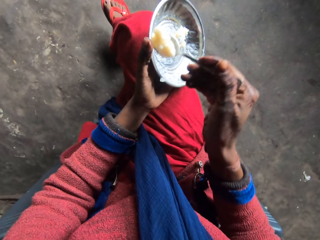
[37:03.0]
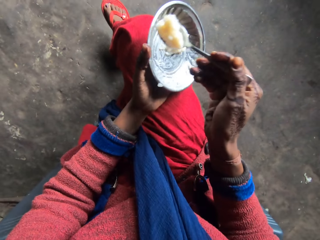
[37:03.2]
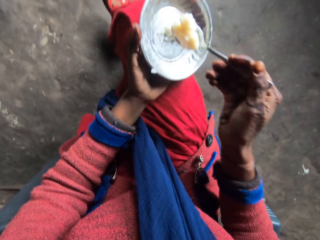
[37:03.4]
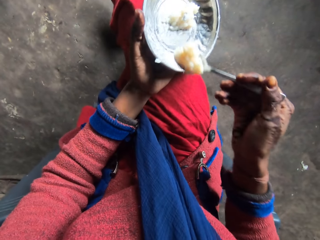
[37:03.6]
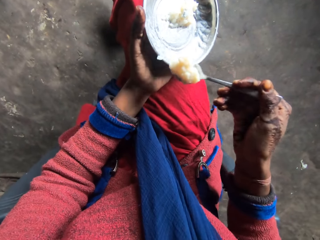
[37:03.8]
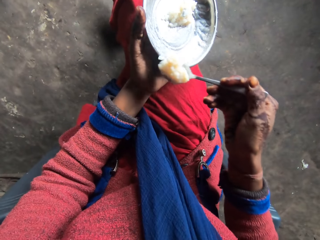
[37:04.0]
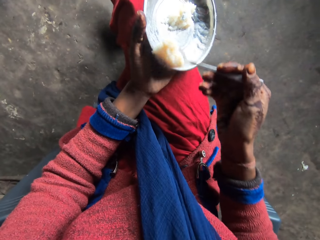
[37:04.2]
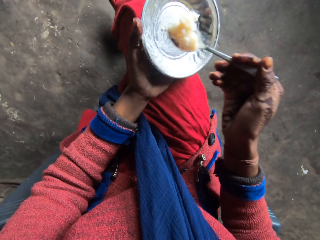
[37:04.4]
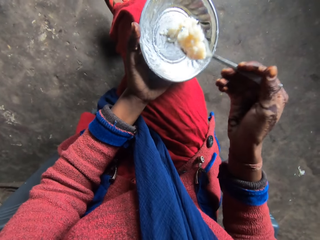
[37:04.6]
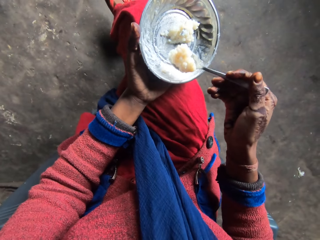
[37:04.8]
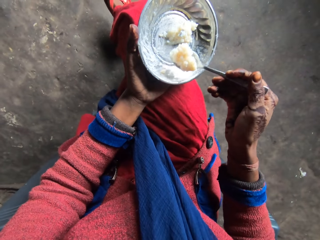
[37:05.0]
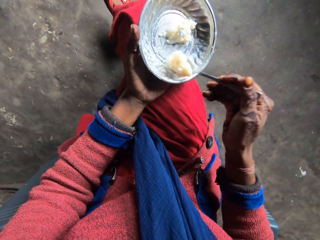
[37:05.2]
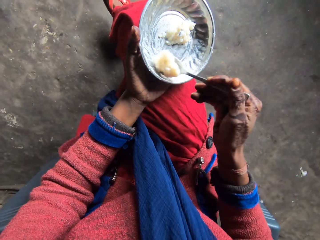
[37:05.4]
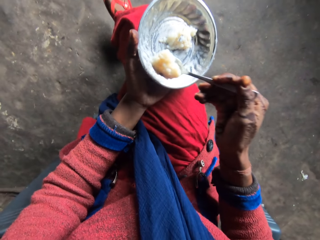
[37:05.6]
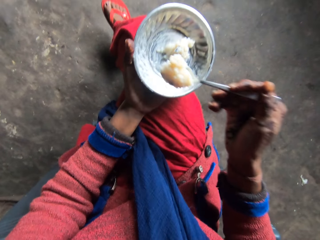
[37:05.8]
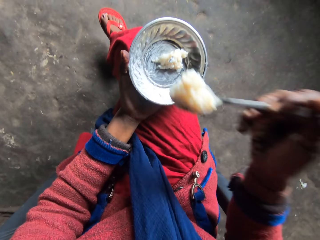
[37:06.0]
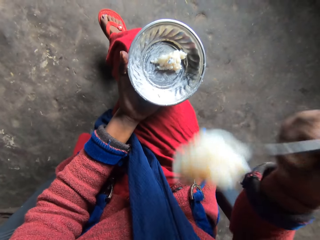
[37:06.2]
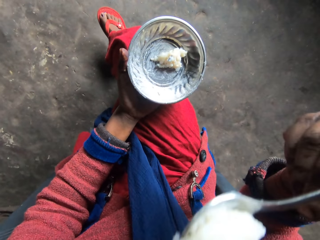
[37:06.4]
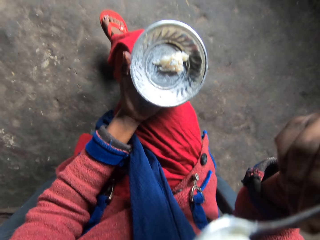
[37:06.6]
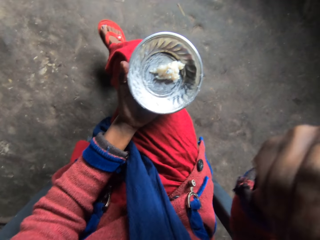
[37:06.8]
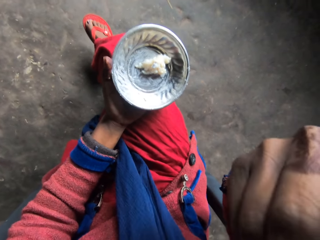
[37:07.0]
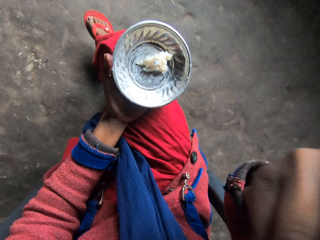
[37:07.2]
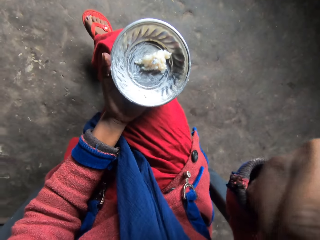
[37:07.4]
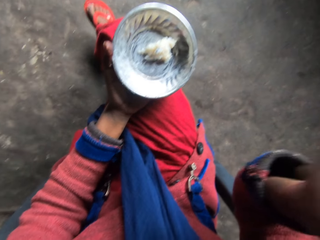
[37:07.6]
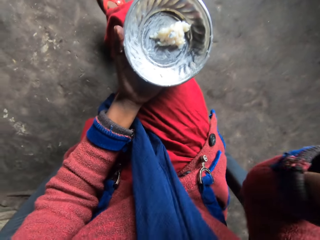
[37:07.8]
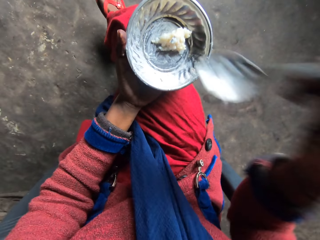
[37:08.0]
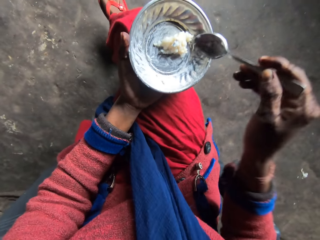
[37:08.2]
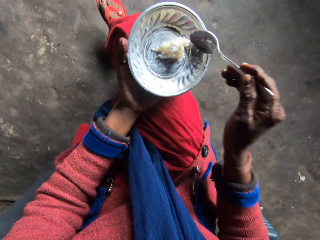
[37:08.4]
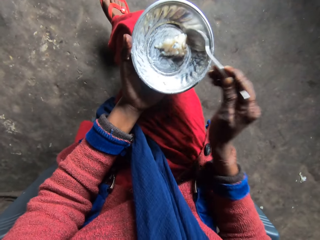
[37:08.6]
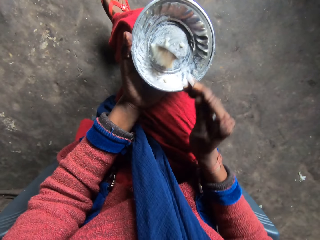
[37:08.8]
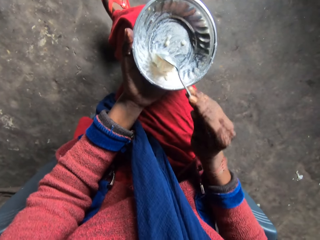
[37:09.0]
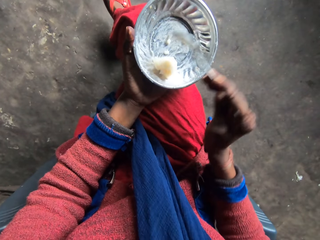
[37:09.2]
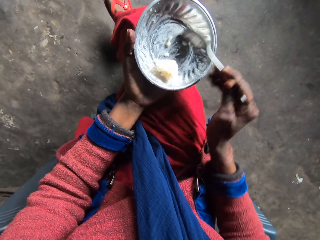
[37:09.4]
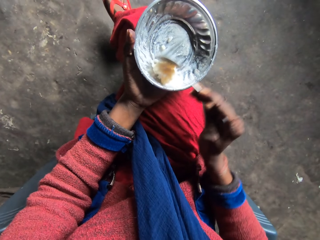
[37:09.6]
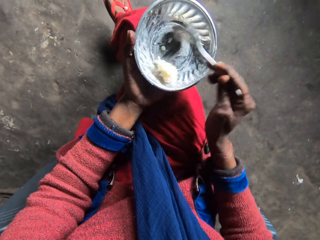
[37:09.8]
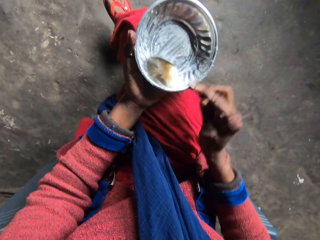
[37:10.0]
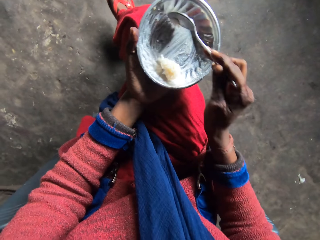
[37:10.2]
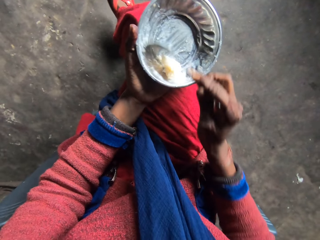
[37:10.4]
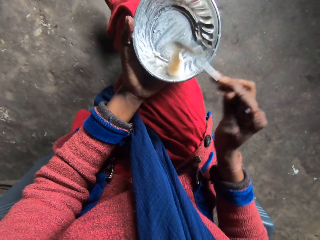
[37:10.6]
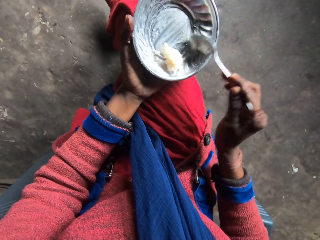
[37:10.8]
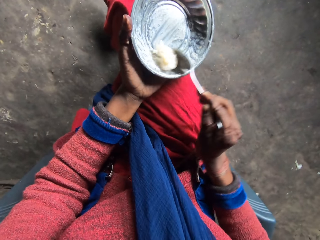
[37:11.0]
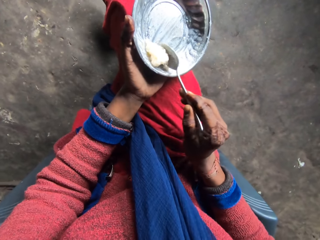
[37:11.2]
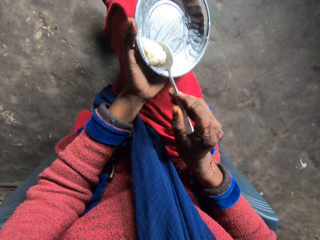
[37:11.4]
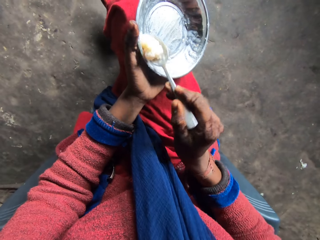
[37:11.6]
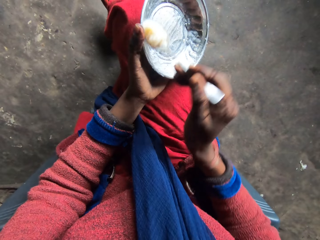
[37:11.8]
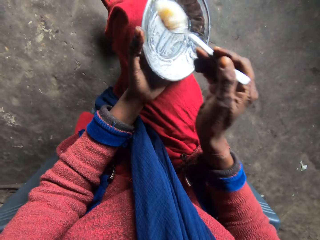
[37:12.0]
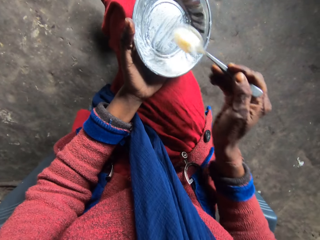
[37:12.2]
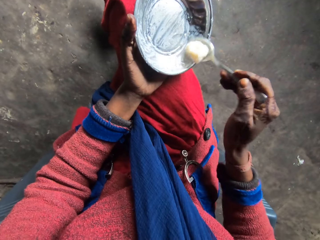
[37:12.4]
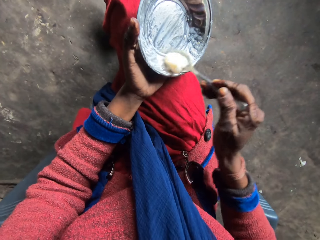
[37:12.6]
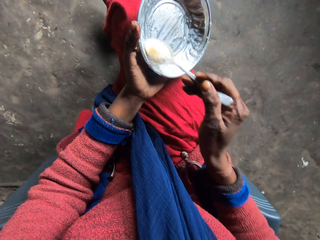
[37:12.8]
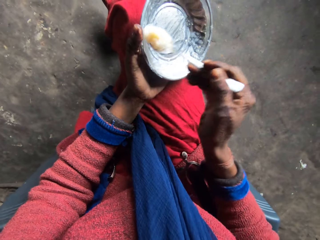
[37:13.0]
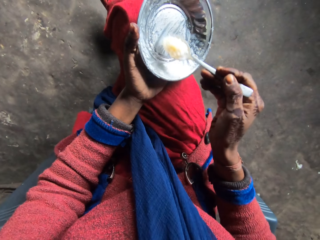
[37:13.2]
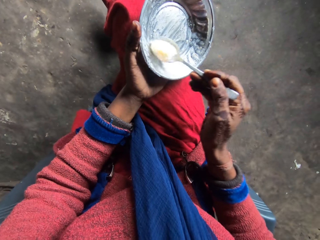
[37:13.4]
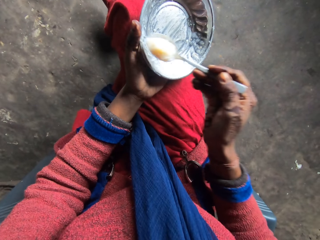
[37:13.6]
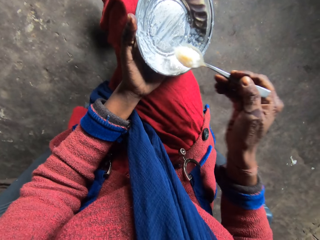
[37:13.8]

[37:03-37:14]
The camera wearer moves the spoon towards her mouth with her right hand. She eats food. She takes rice from the plate with the spoon in her right hand. She drops the spoon from her mouth. She gathers food in the plate. She scoops food.

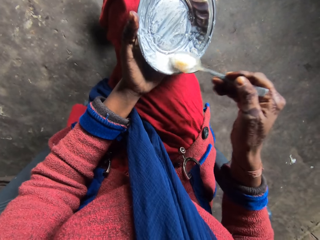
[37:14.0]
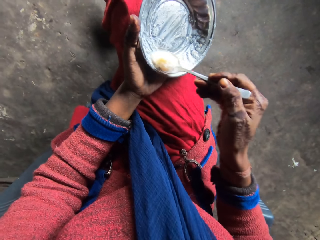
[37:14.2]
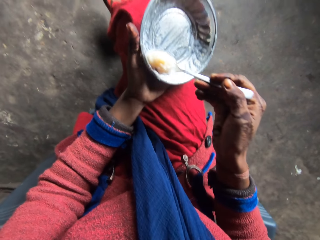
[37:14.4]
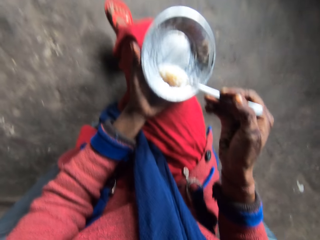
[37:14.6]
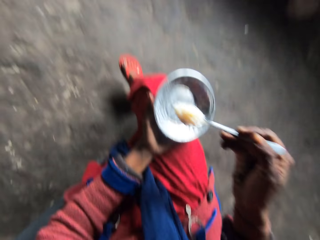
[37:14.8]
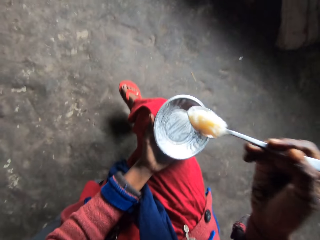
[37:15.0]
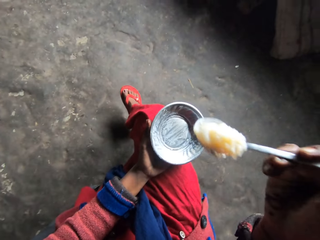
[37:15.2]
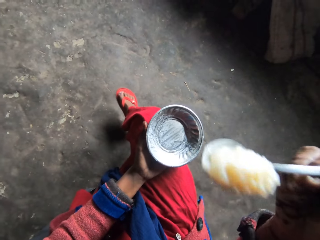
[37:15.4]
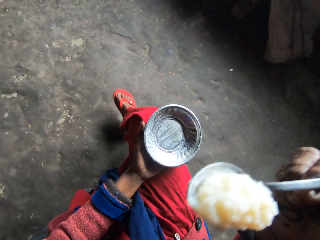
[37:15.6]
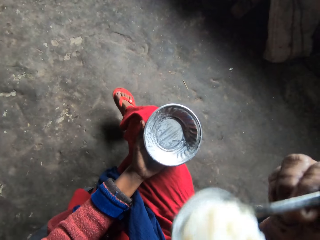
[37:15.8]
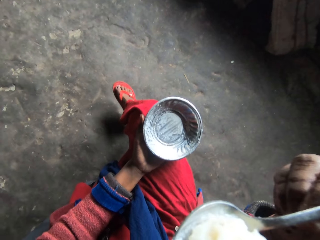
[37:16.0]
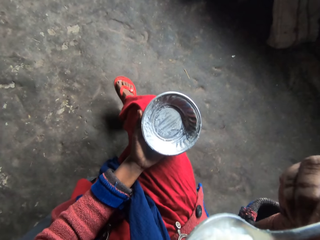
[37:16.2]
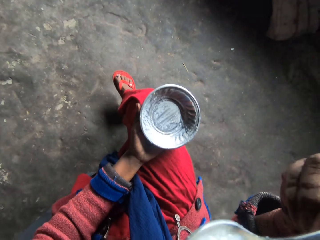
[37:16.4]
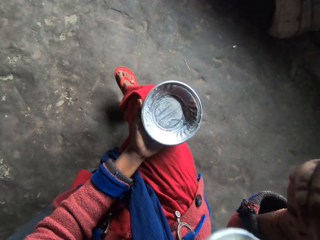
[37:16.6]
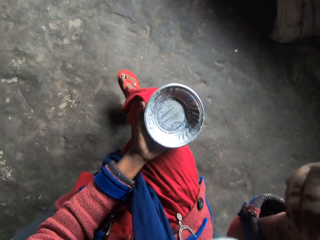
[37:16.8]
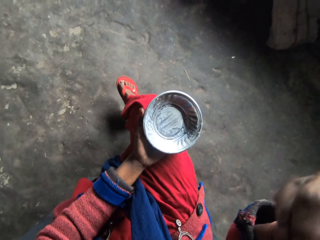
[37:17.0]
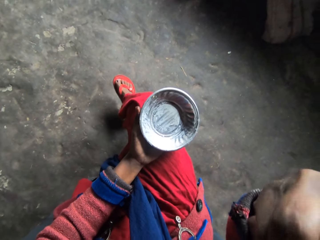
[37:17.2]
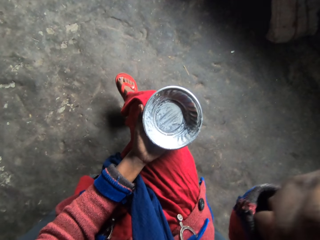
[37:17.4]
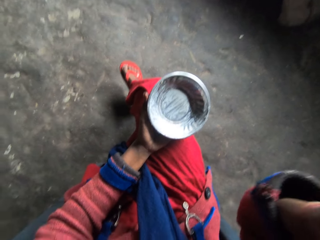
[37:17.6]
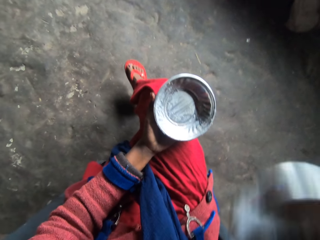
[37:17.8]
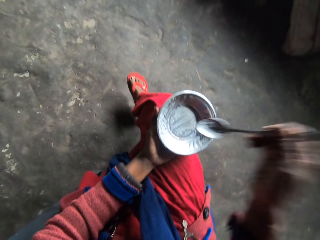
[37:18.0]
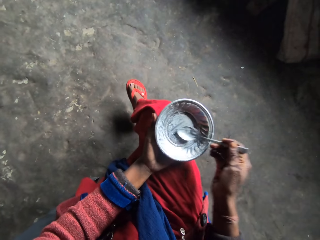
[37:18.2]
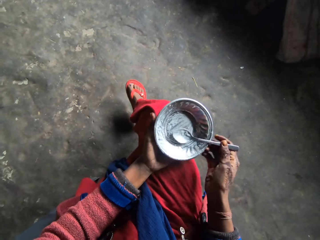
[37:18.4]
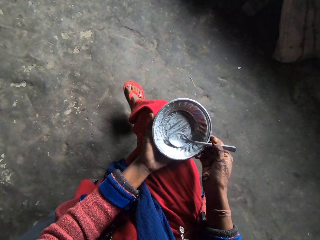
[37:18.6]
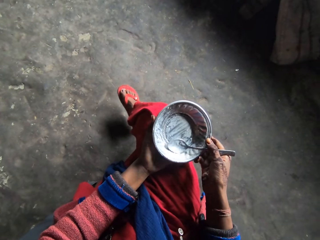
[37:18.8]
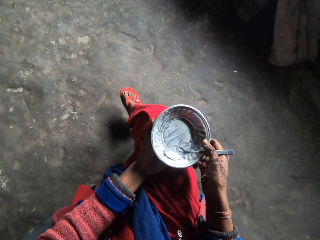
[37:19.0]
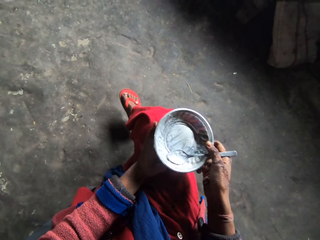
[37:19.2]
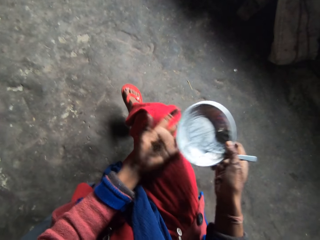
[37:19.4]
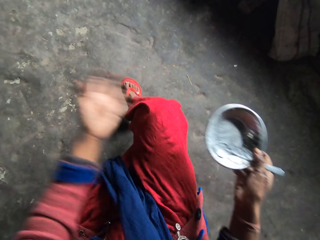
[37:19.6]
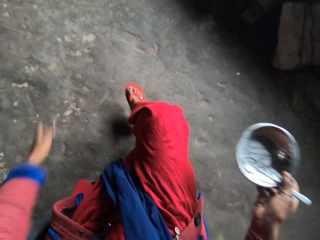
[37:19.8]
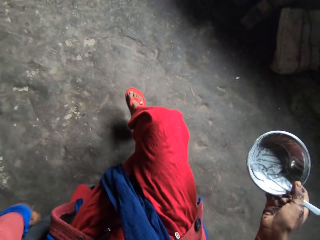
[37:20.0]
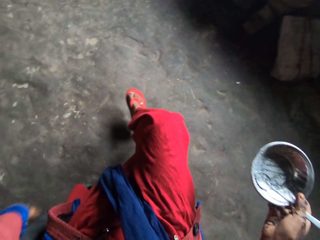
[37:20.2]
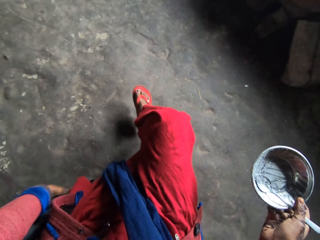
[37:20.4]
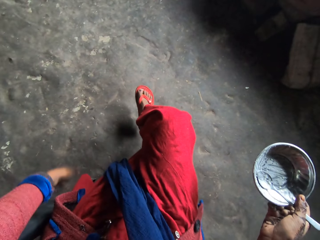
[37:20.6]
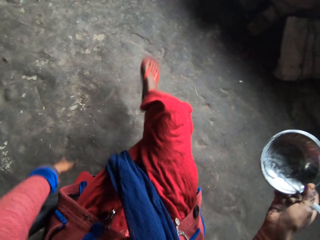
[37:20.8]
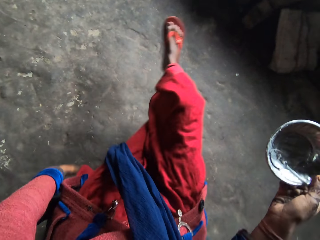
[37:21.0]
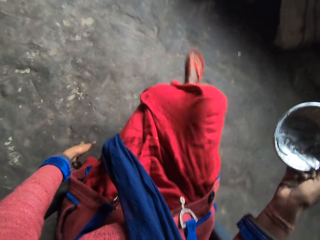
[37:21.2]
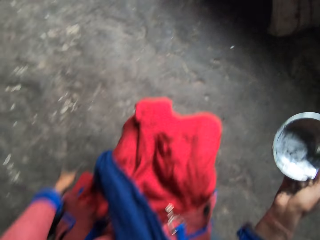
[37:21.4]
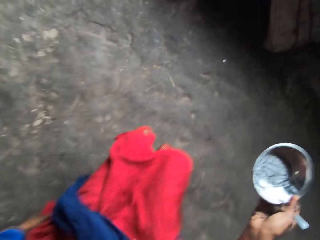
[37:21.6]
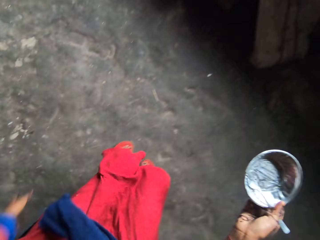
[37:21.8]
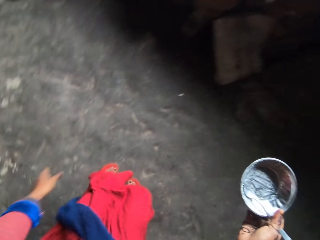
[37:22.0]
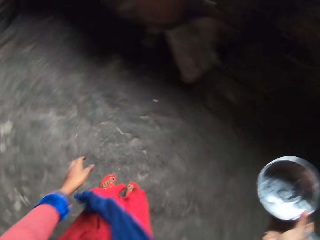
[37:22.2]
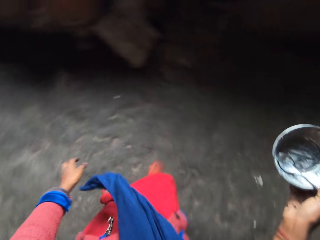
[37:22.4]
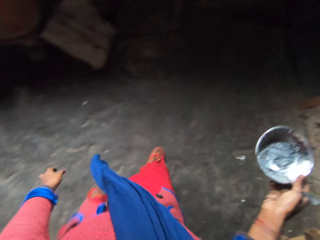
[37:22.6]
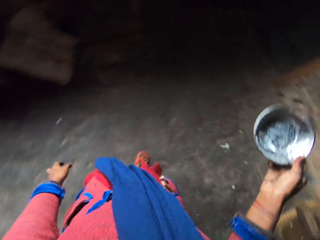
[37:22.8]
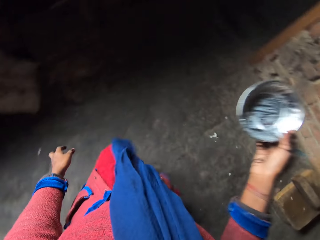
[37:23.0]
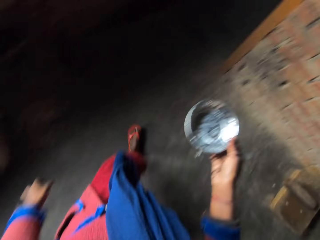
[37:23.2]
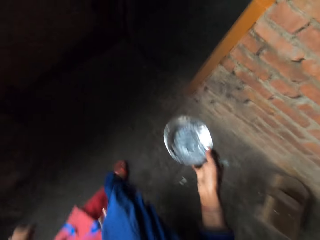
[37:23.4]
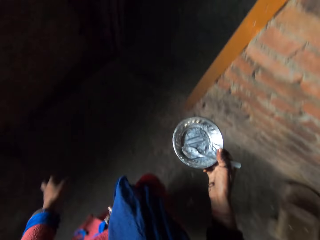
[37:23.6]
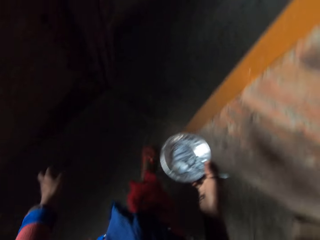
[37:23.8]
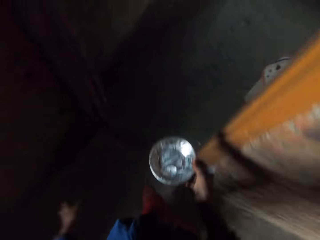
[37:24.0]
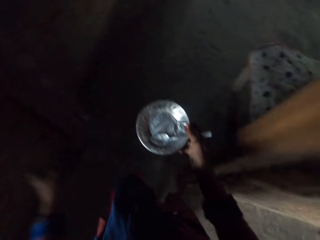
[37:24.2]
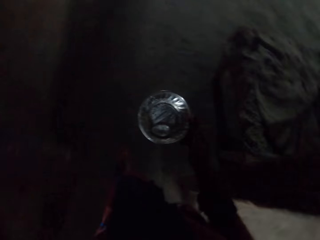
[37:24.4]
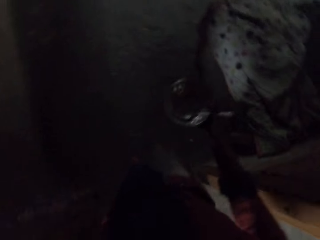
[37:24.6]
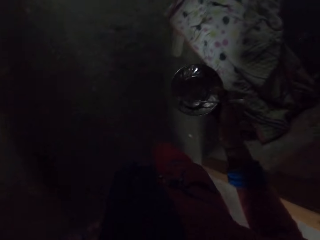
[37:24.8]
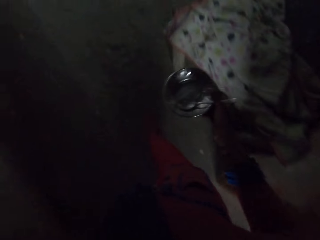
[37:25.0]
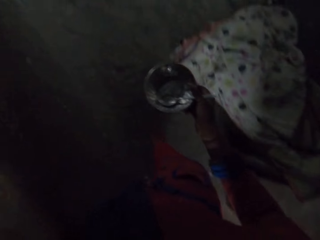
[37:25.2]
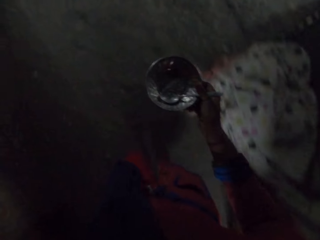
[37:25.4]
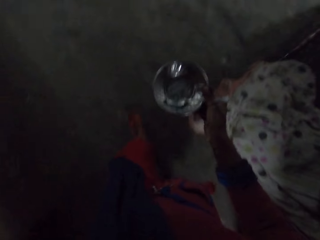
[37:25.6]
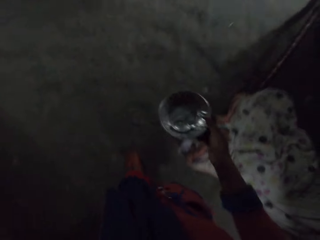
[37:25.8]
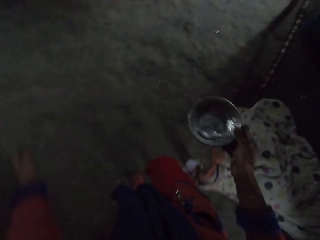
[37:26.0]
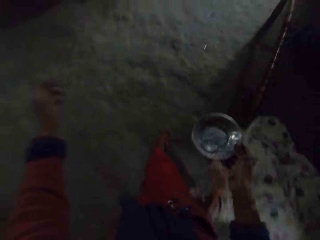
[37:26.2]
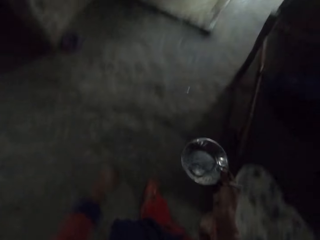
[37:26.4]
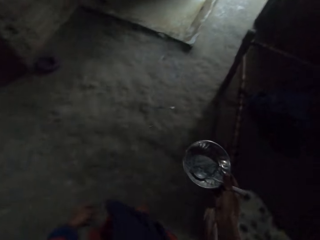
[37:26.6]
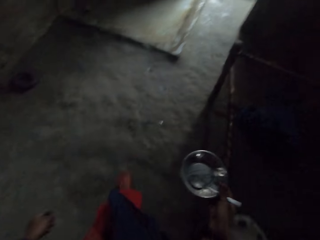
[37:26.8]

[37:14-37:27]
The camera wearer moves the spoon towards her mouth with her right hand. She eats food. She drops the spoon in the plate with her right hand. She takes the plate from her left hand to her right hand. She cleans her left hand on a chair or seat. She uncrosses her legs. She stands from the seat. She walks into a room. She walks to the house. She enters the house. She walks inside the house towards the water hand pump in the room corner.
